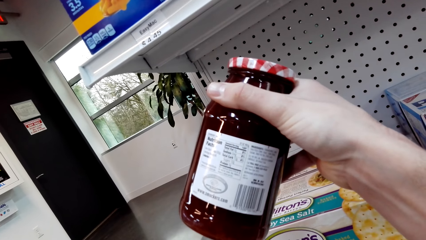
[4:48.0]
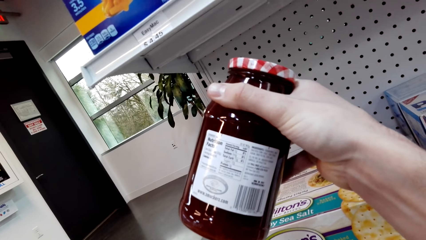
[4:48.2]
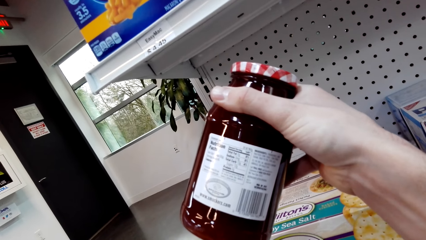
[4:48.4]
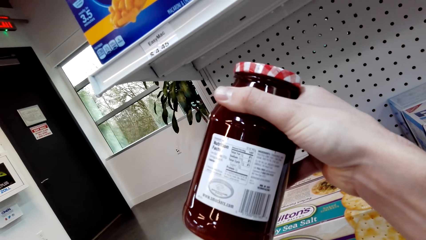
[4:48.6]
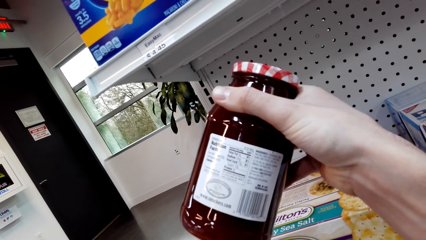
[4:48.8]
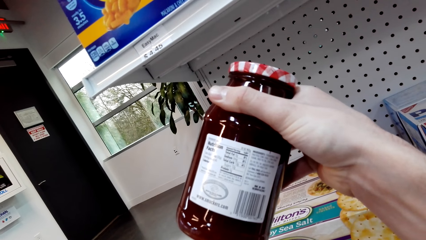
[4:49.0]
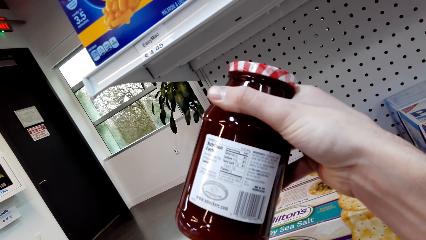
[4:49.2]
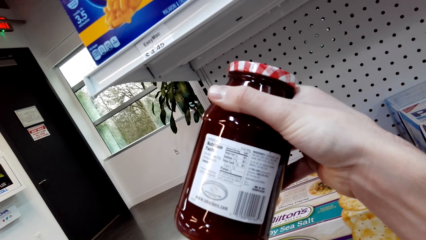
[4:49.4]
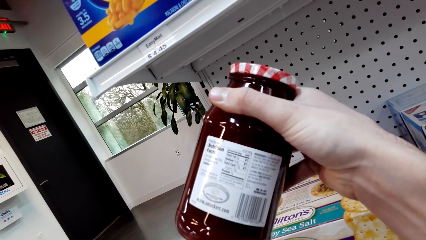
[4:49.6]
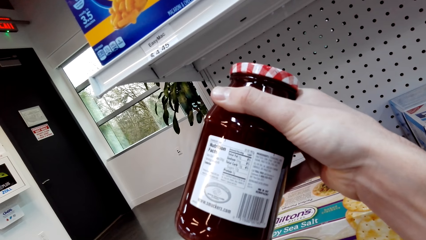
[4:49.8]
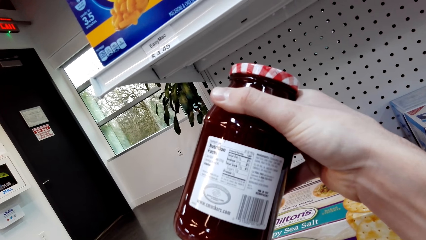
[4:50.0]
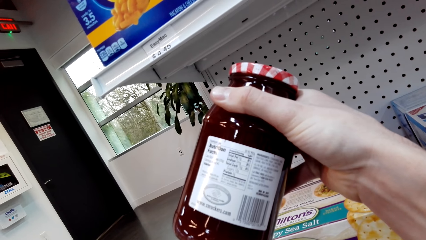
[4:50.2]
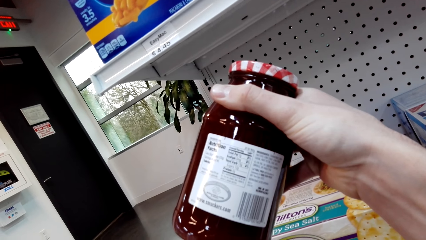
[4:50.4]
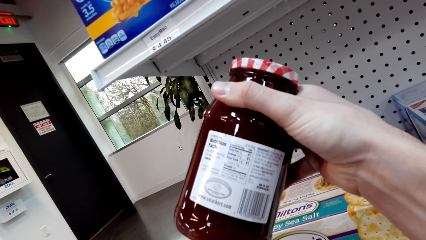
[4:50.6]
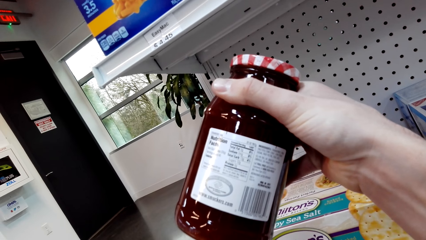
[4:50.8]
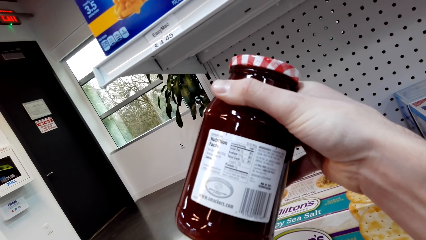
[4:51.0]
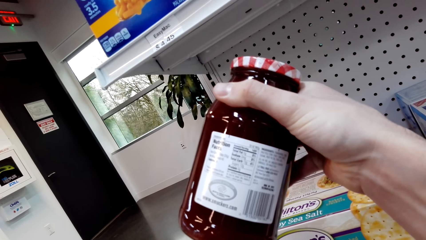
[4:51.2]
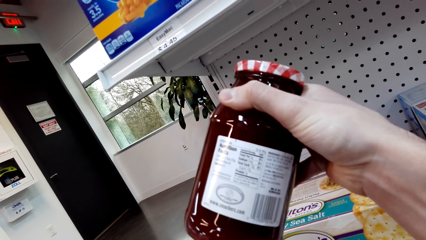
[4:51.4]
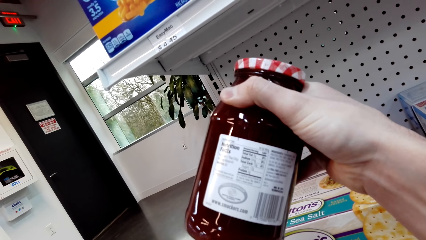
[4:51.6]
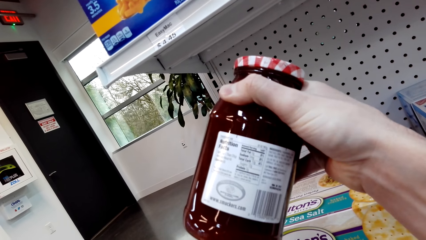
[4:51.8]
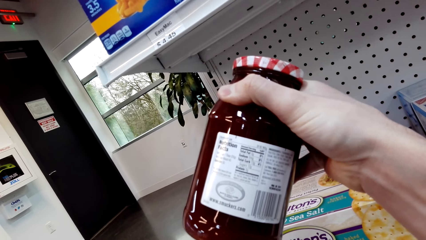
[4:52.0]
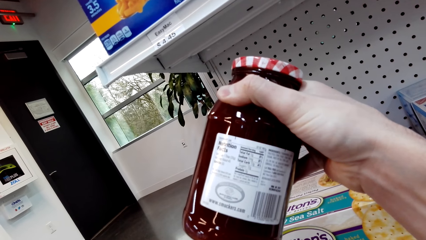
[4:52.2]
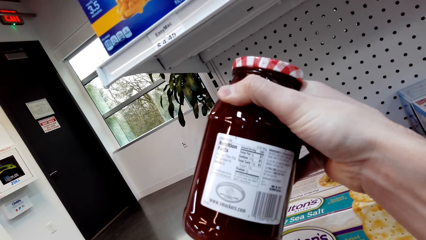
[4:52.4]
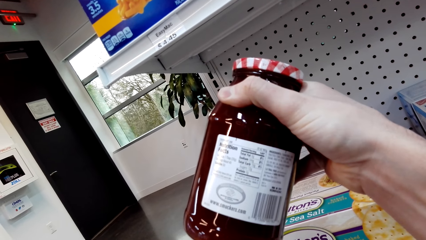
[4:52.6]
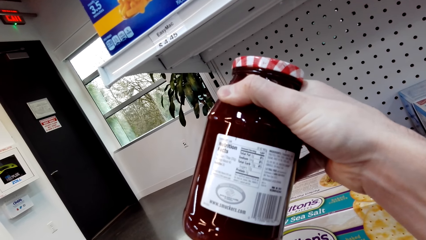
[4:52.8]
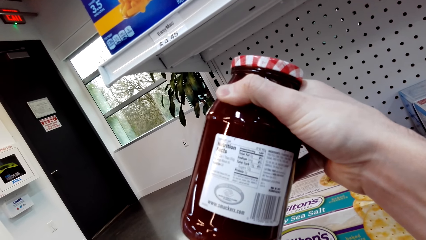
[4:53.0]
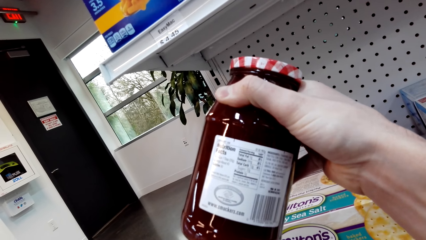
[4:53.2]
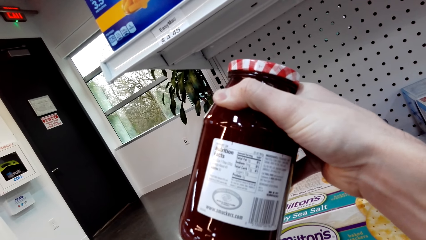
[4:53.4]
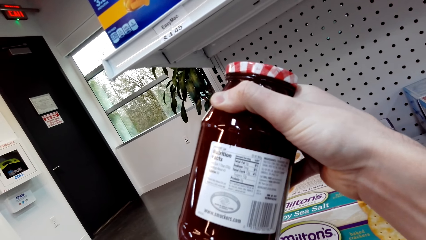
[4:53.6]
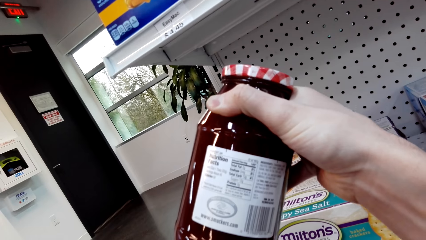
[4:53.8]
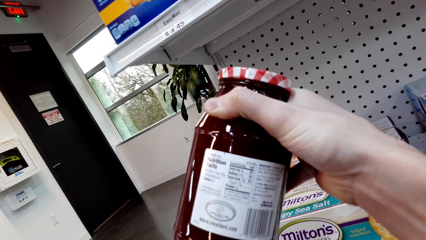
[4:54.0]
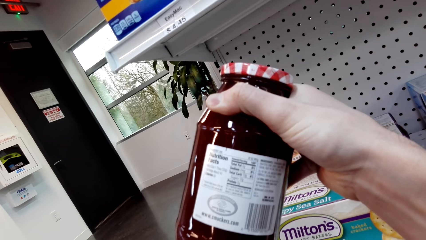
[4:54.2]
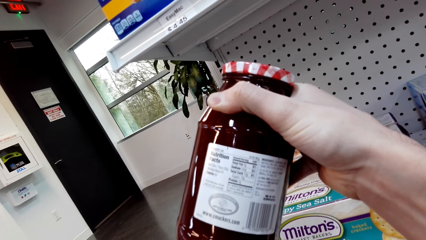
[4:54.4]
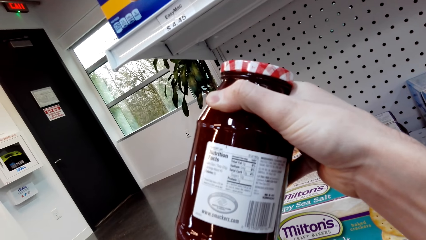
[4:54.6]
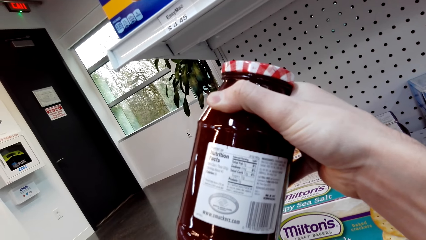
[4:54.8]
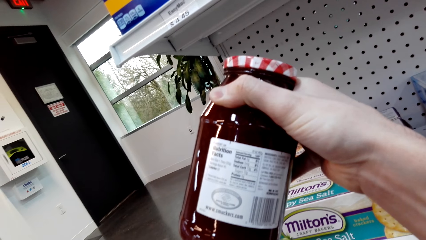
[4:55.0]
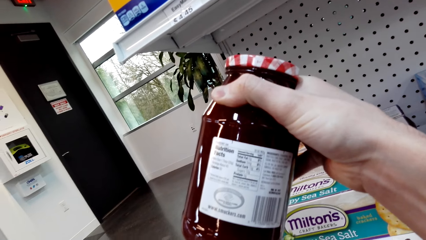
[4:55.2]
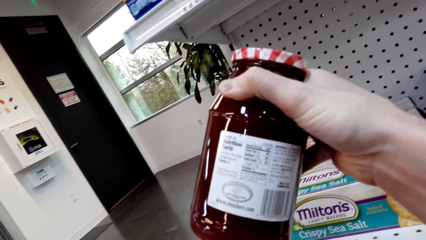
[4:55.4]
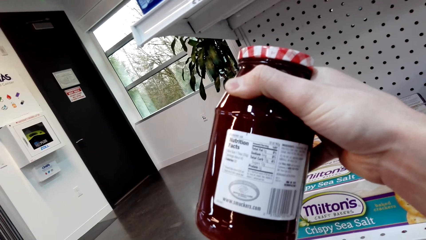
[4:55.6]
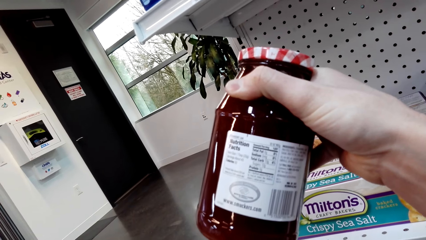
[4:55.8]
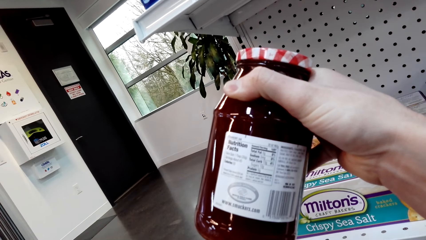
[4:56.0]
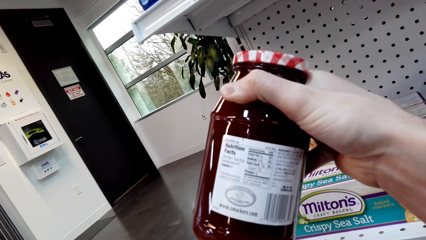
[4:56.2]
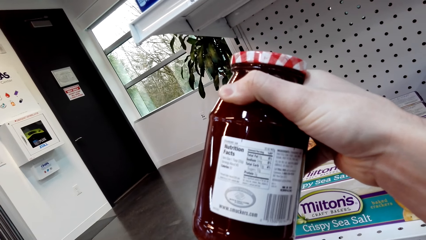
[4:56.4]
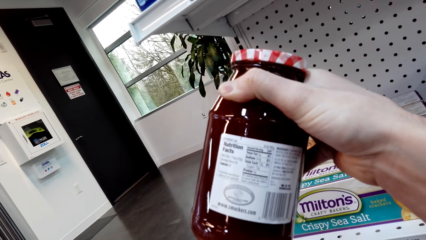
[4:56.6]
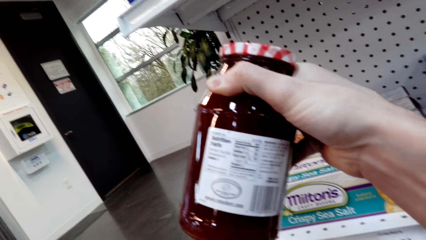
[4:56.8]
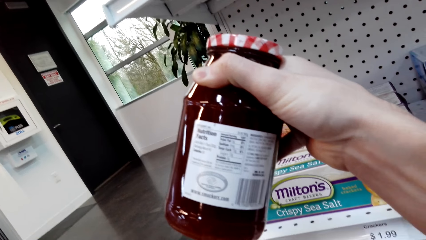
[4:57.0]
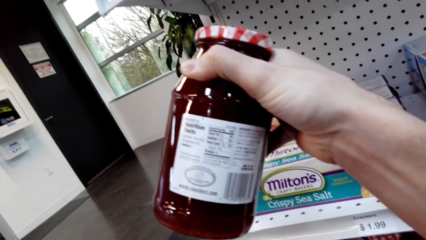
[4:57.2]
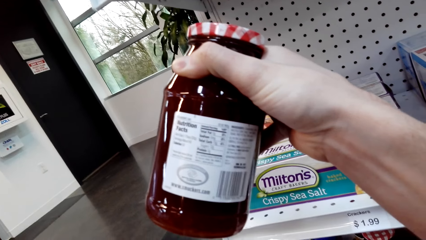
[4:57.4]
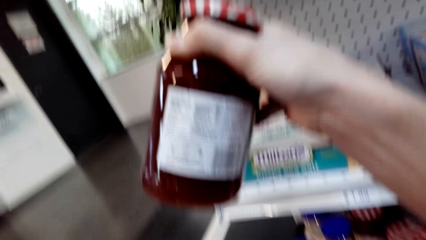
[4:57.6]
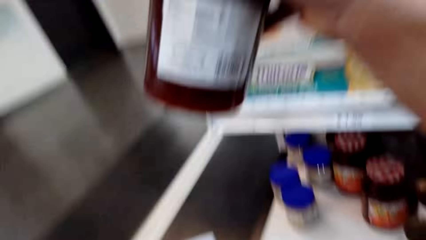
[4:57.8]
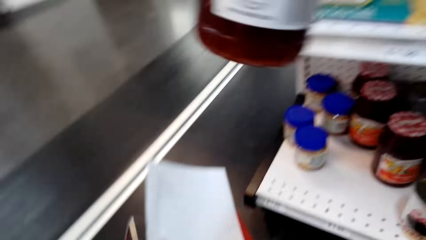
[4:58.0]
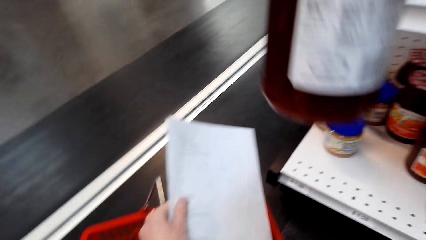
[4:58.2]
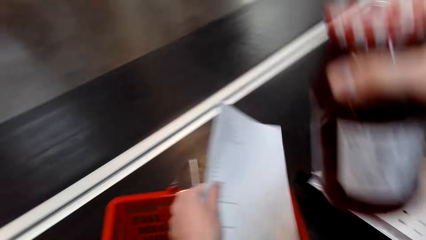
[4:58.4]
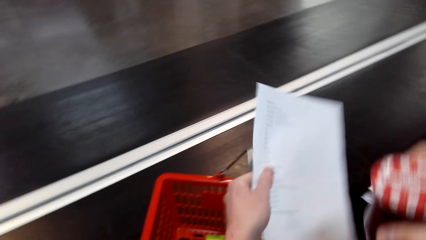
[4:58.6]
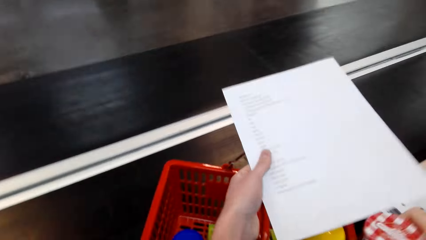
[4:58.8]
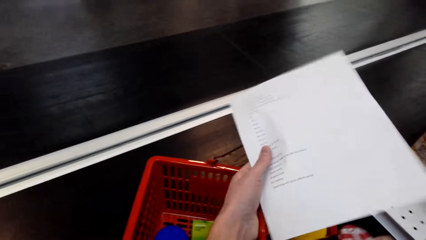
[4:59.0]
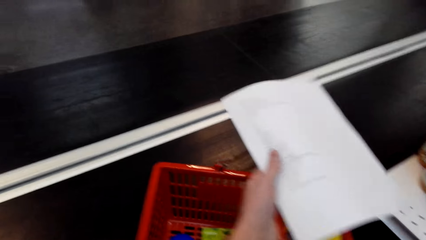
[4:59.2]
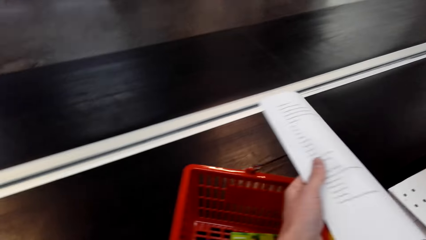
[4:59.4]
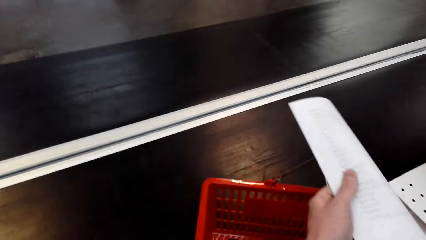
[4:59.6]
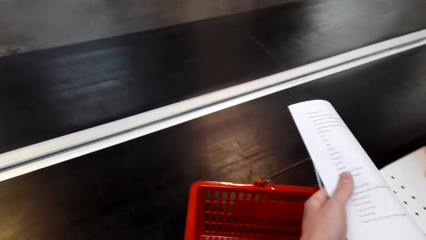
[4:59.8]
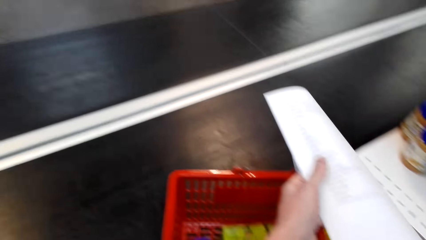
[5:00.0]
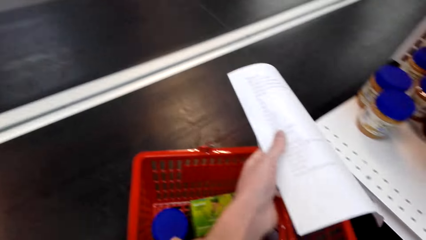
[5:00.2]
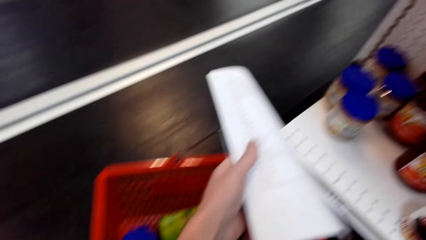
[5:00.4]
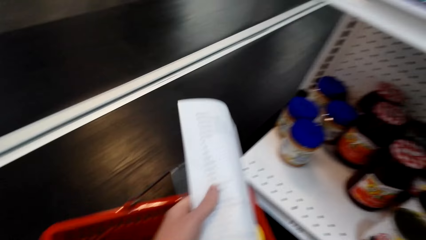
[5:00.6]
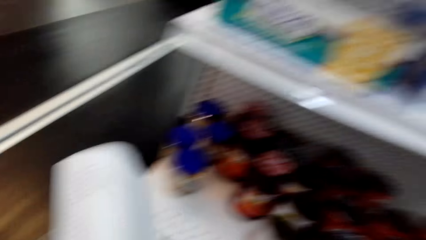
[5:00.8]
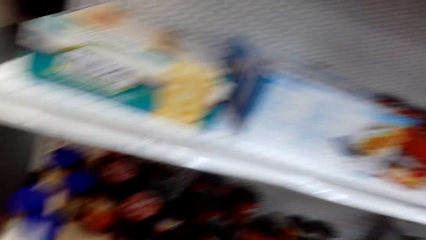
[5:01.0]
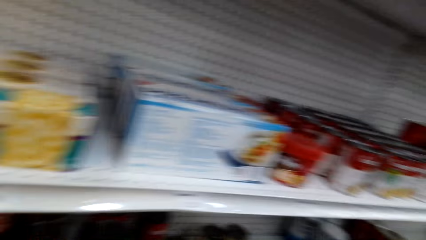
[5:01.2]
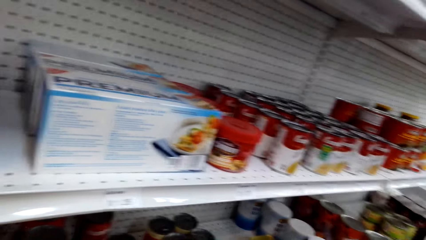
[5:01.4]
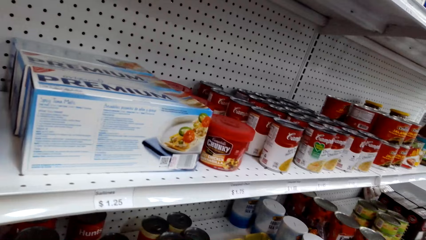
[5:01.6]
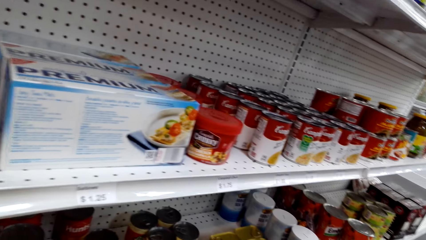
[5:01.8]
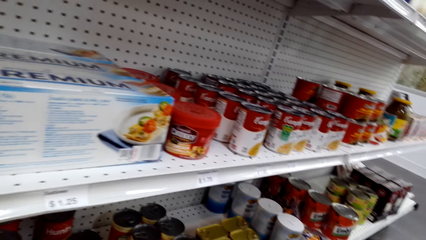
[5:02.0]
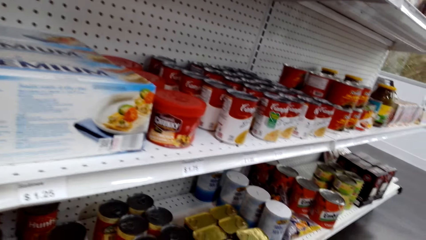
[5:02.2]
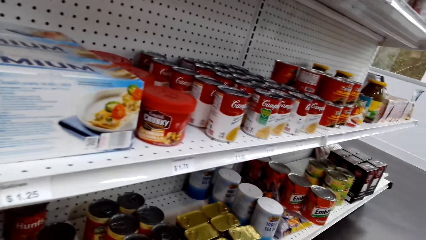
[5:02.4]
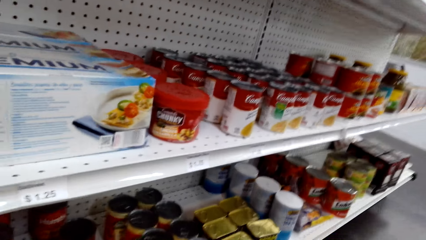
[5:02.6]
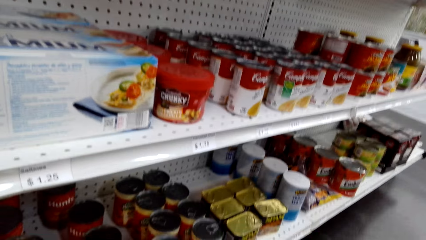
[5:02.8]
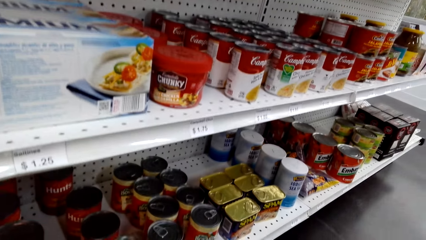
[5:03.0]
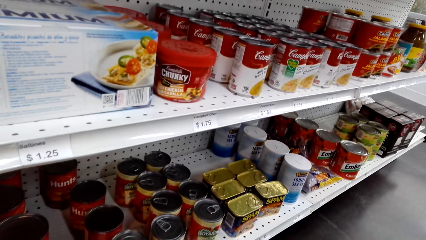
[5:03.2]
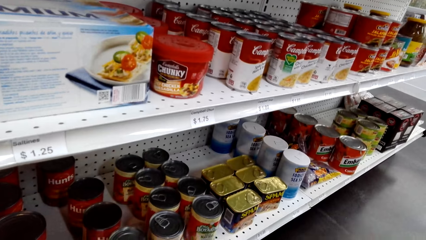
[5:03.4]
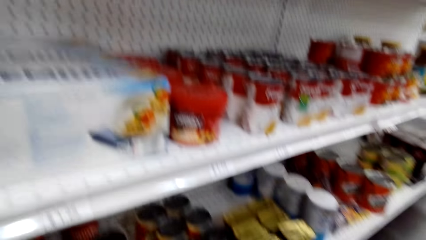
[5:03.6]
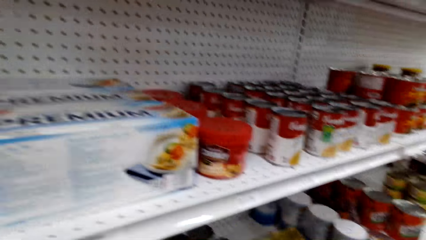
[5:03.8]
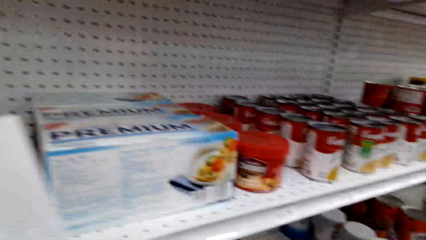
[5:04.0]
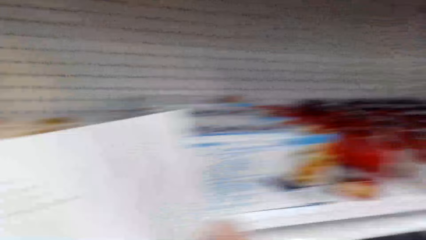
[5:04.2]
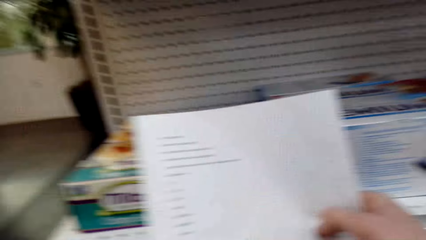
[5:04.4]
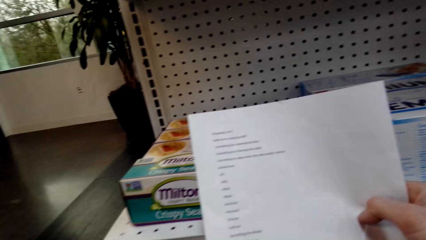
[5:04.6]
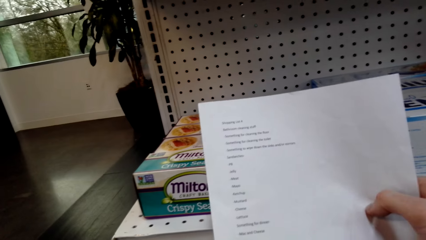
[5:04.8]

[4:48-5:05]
The camera wearer puts the glass jar of jam in the shopping basket. They look around.
